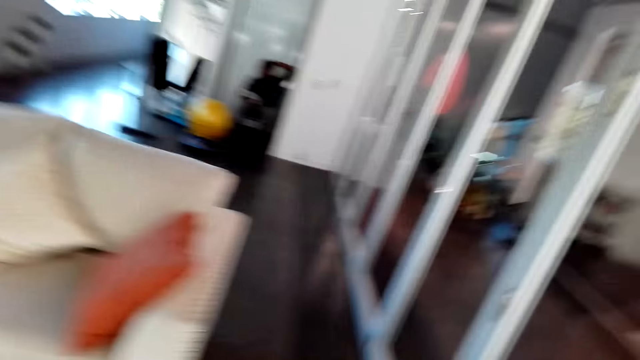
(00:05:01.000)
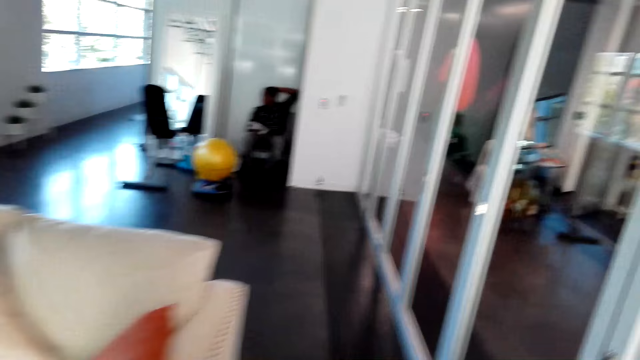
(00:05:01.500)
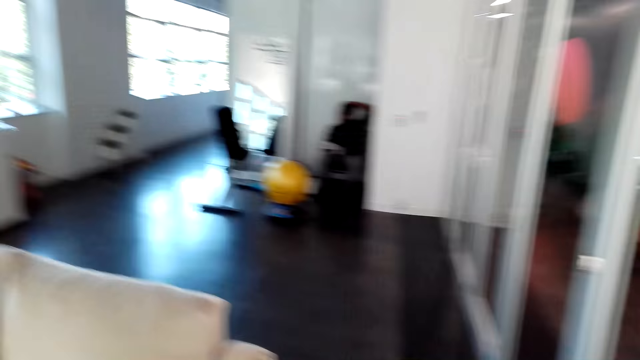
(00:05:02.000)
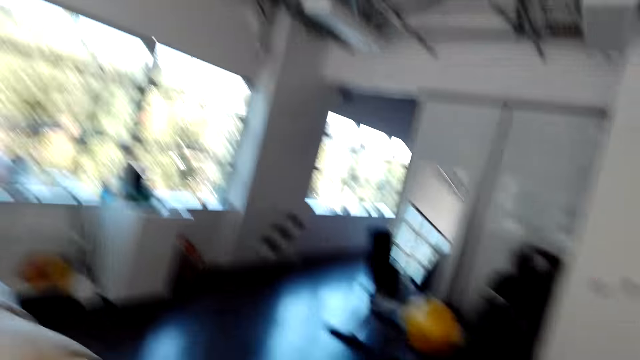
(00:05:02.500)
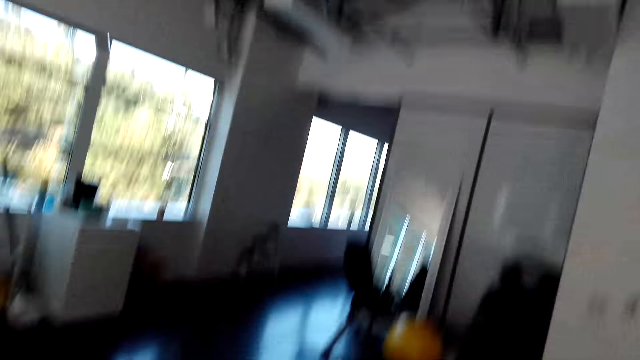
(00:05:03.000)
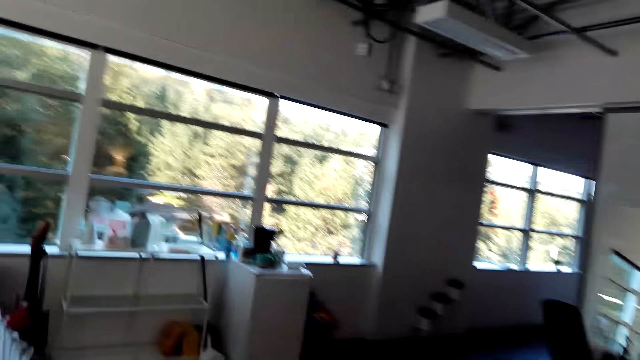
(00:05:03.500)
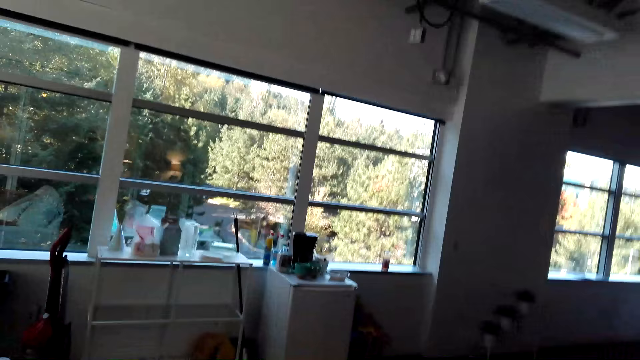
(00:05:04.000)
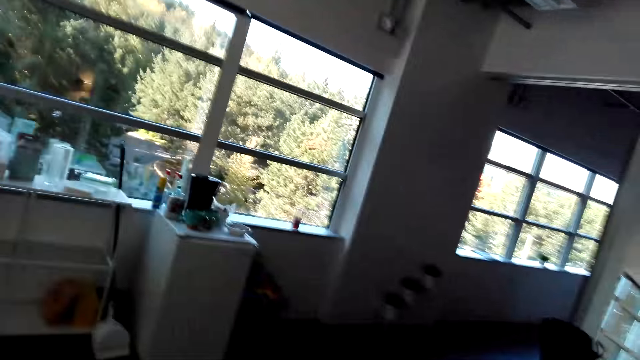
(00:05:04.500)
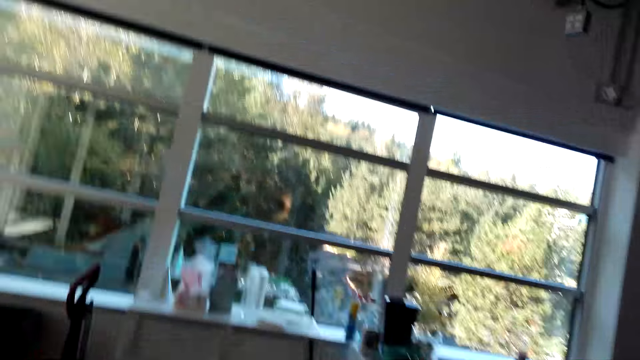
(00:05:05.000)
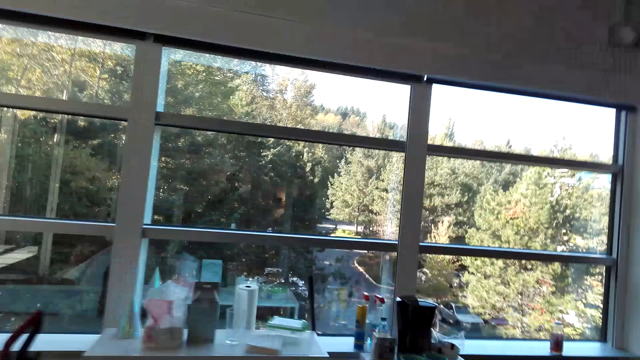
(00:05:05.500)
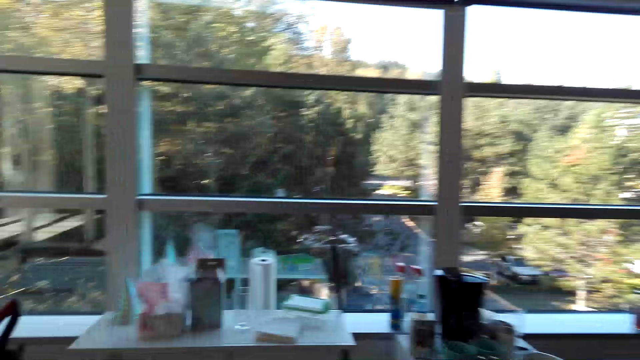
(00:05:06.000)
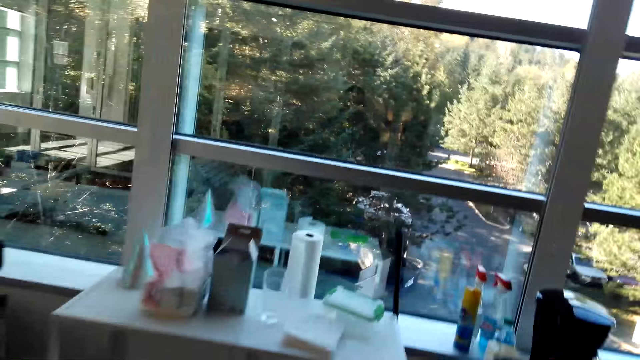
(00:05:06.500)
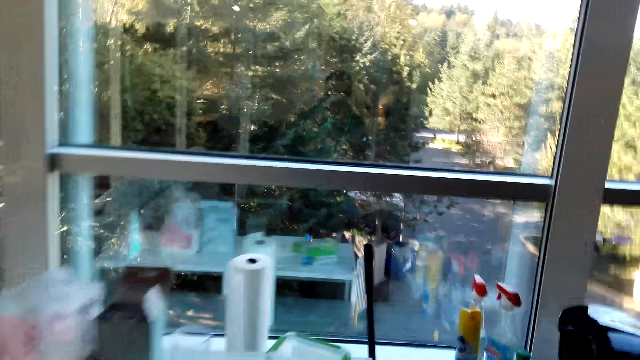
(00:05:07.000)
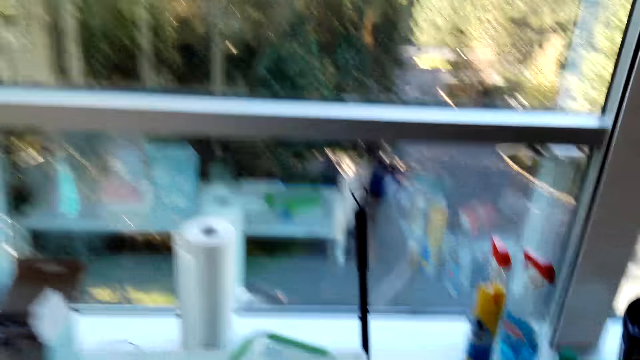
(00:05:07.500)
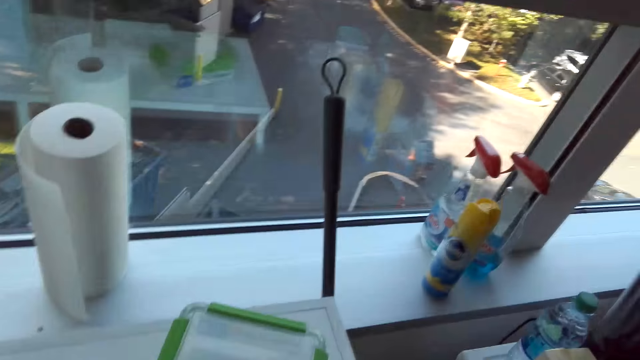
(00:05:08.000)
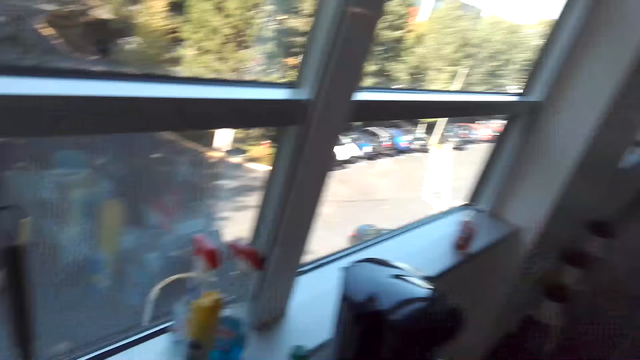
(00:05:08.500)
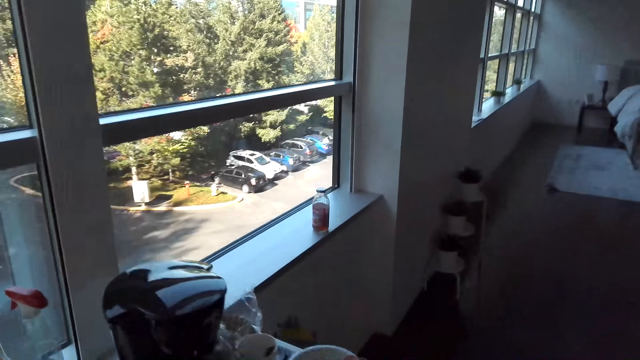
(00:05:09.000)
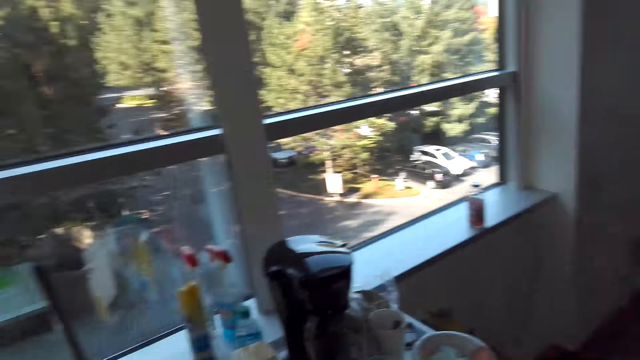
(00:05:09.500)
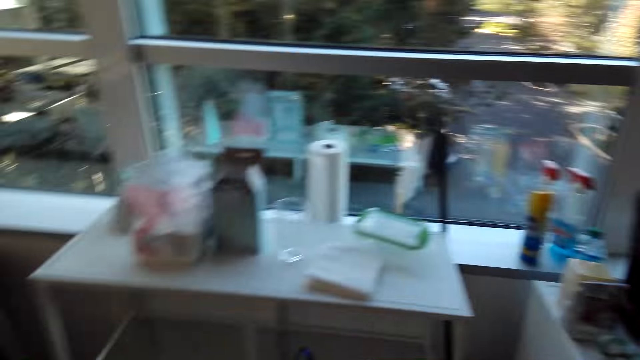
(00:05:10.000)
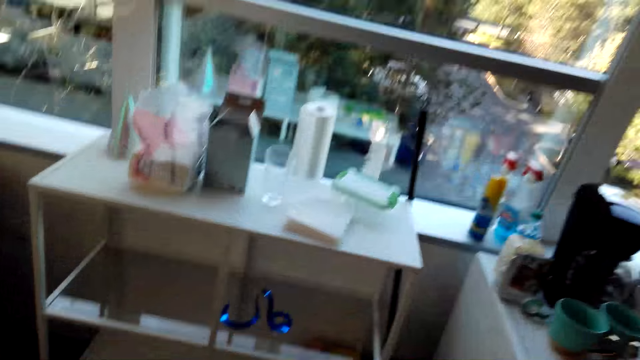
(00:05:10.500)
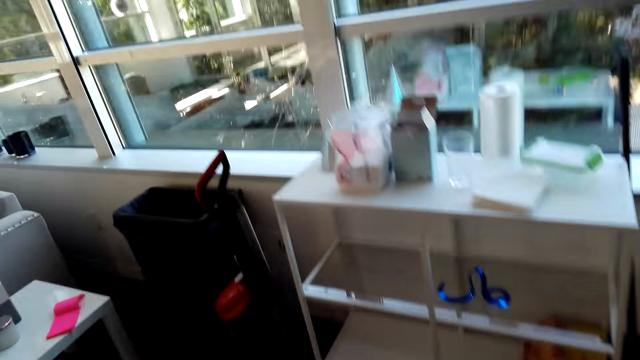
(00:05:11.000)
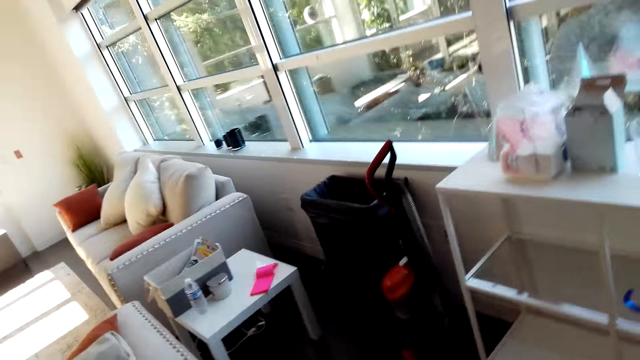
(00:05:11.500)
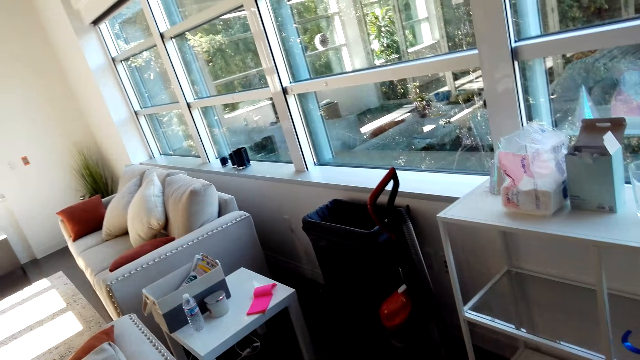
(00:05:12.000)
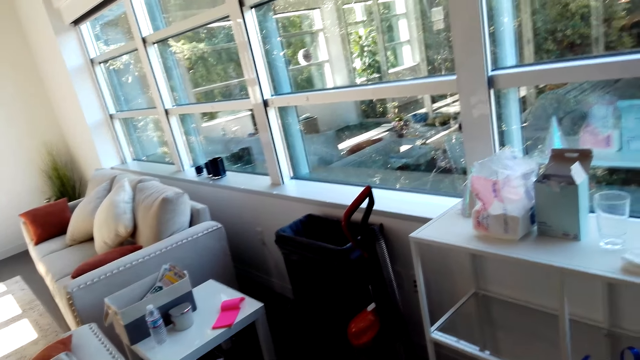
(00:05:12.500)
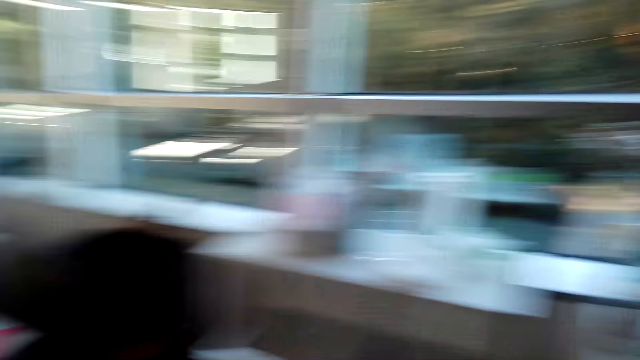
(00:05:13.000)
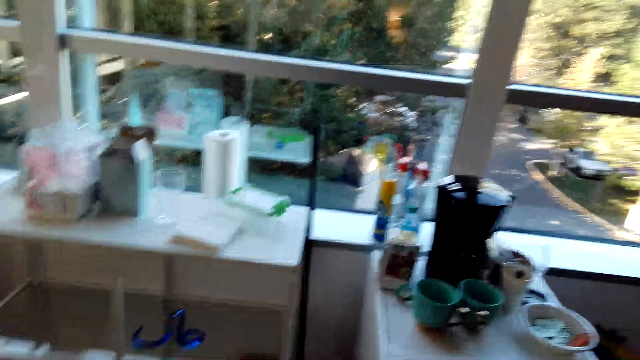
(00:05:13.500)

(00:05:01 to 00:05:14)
The camera wearer looks at someone. They walk around the room. They look around the window.

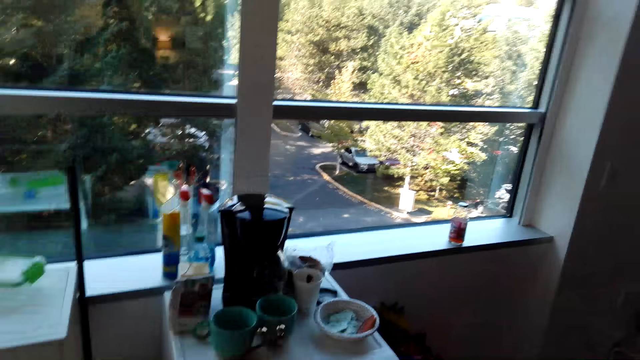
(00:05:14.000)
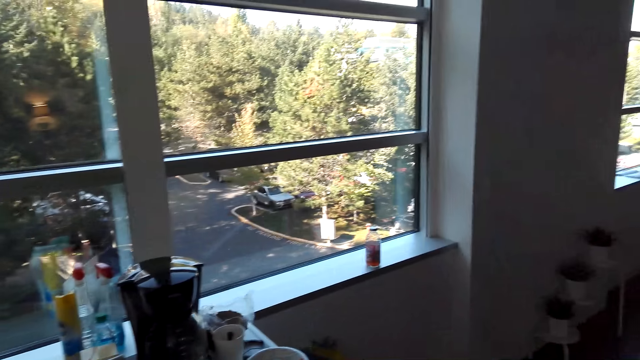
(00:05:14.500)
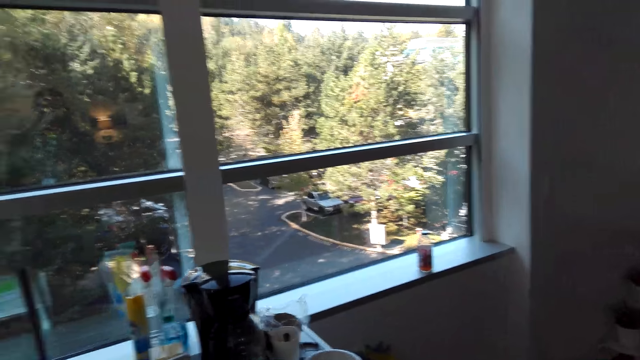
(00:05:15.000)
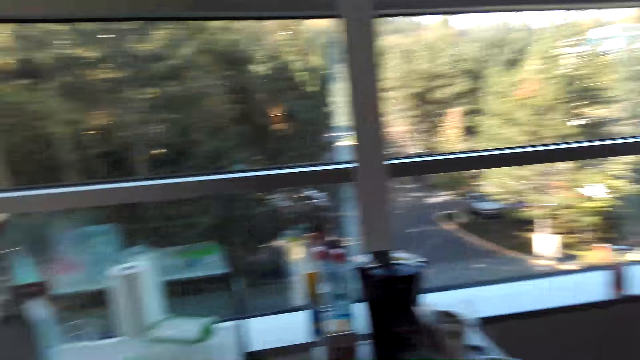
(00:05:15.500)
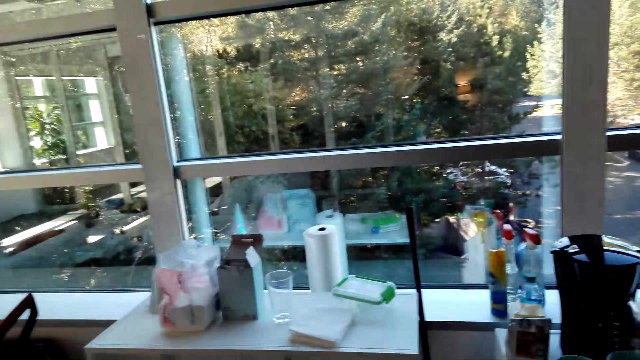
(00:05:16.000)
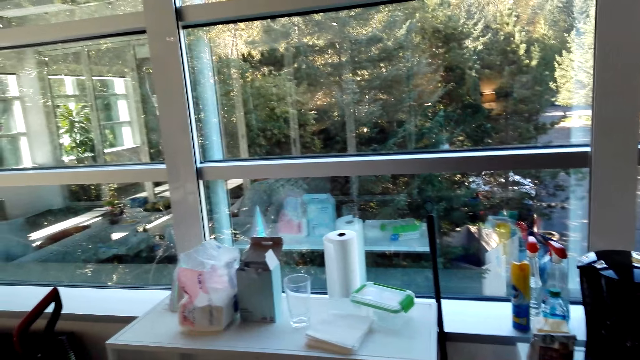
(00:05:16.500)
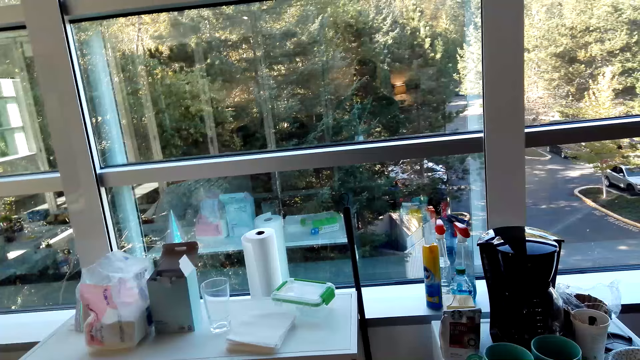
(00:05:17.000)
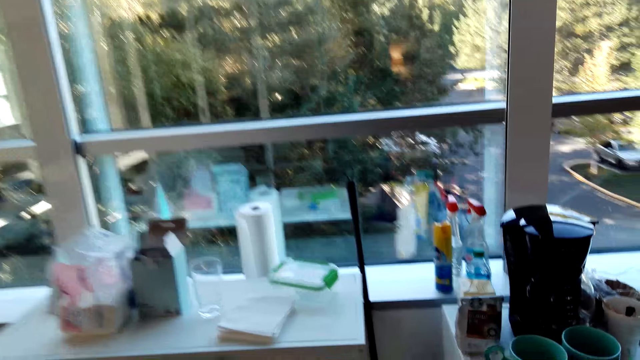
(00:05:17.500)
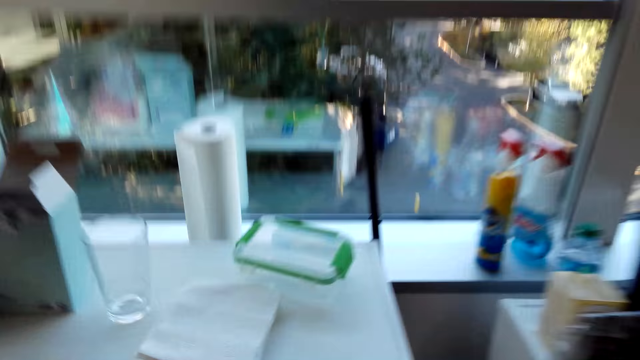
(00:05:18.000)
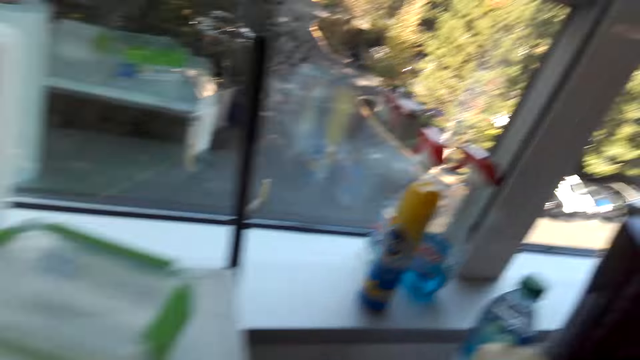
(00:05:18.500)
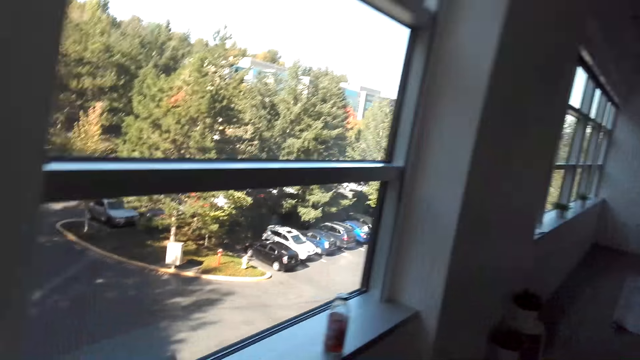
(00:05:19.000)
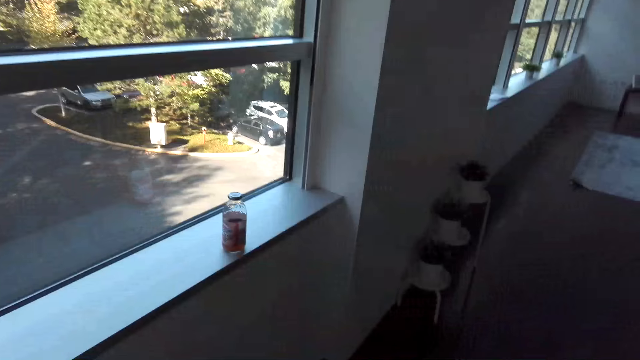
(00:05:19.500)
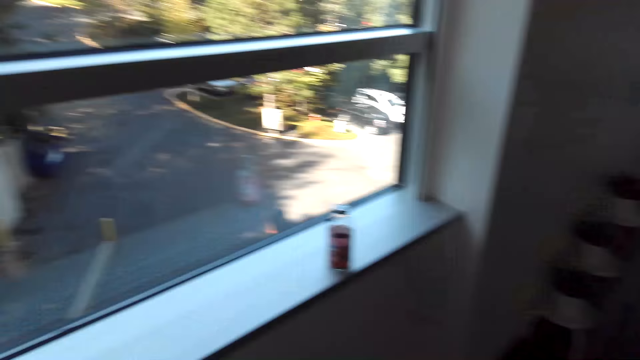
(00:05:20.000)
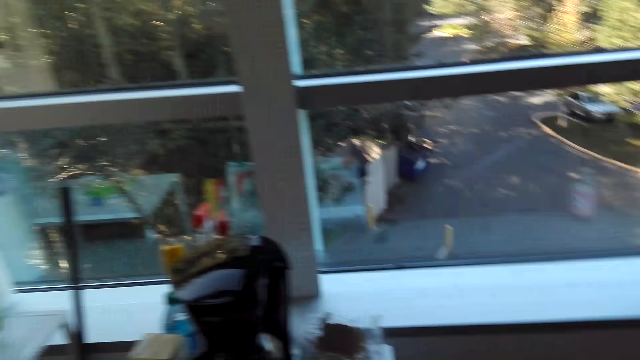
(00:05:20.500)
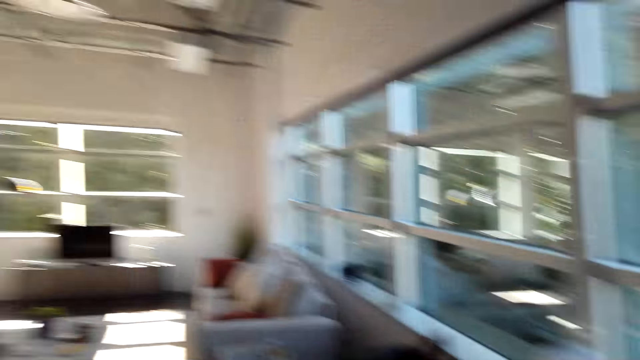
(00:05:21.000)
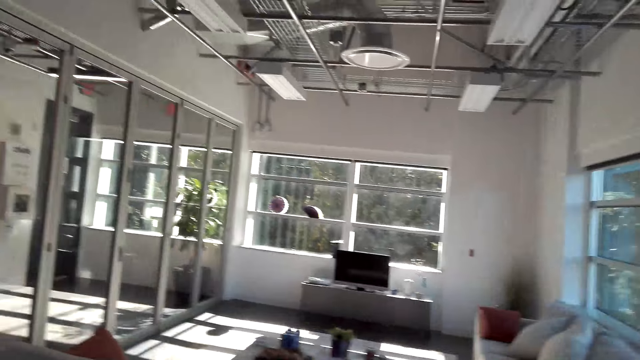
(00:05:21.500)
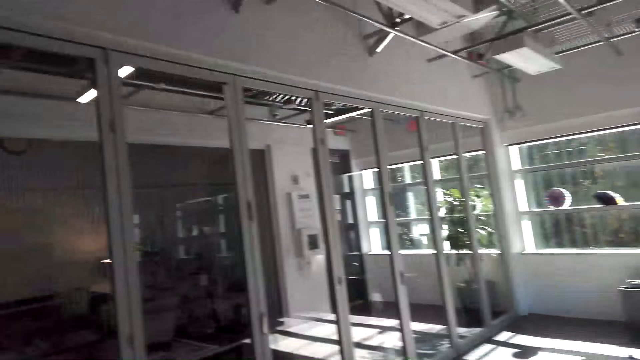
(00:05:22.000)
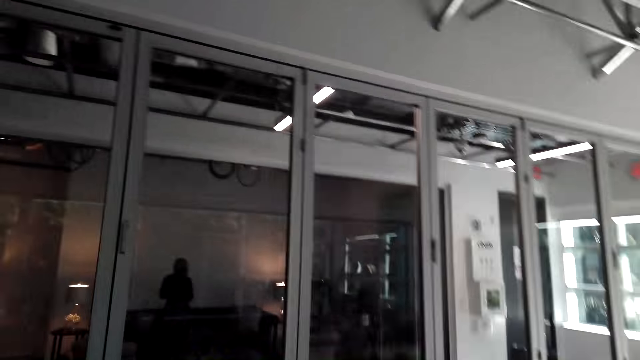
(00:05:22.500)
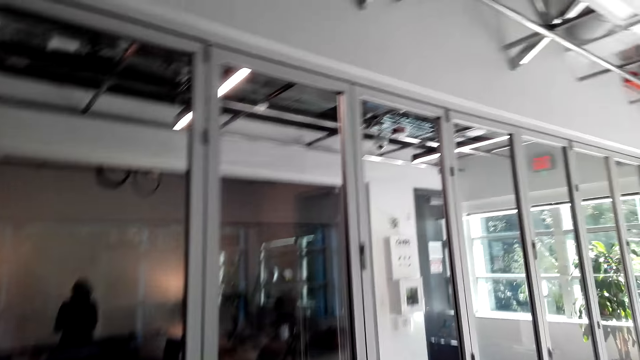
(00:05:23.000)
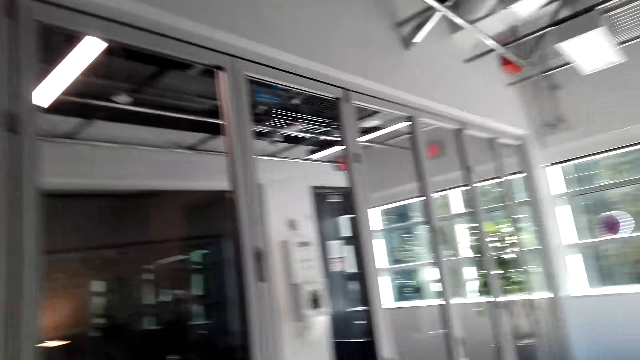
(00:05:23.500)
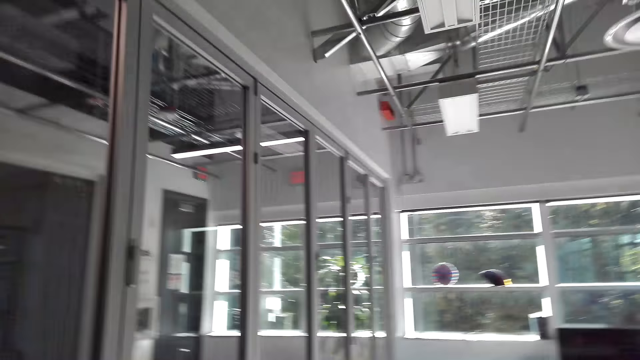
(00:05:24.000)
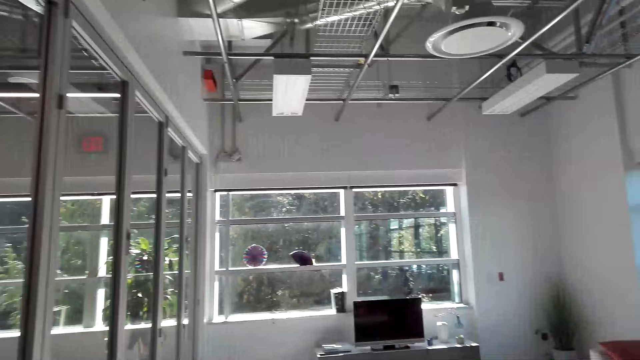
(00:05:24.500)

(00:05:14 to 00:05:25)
The camera wearer looks around the room. They walk around the room.
